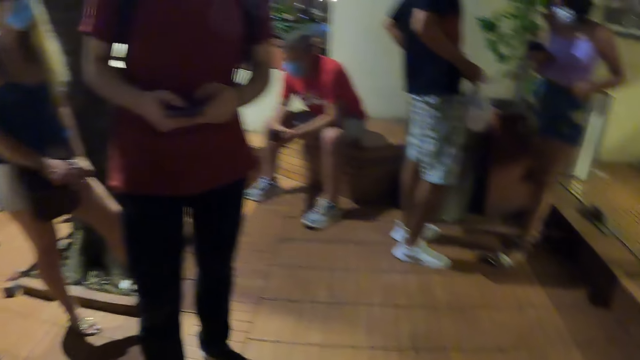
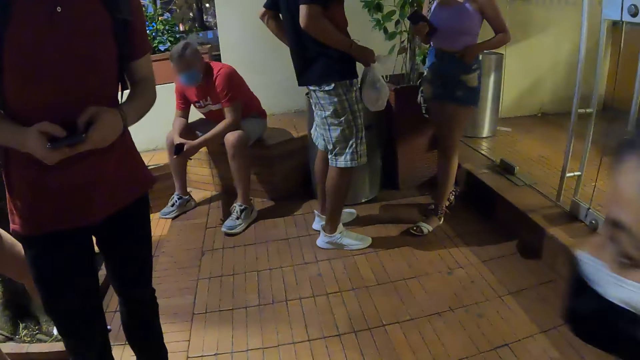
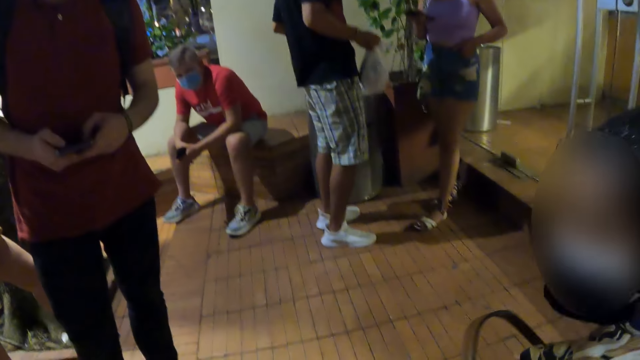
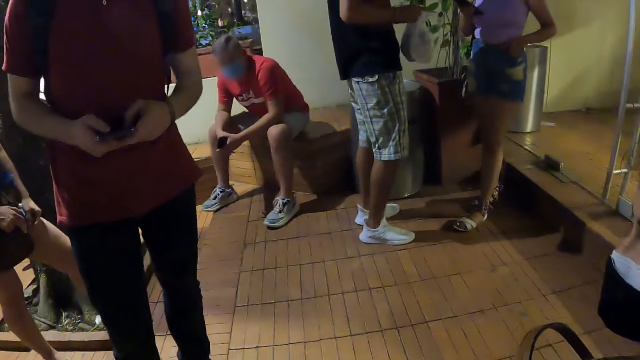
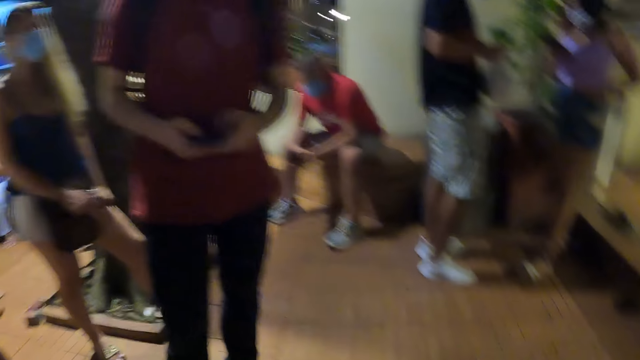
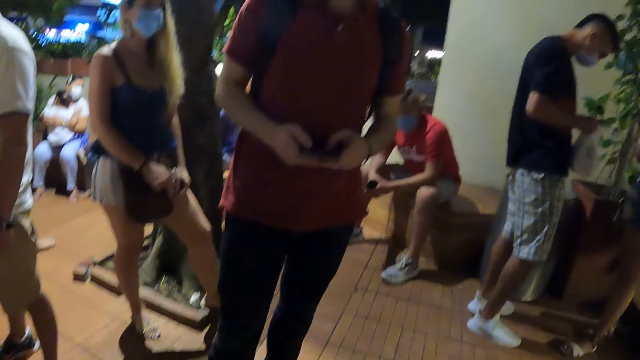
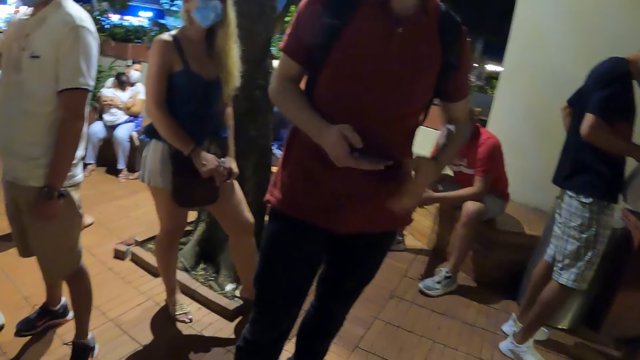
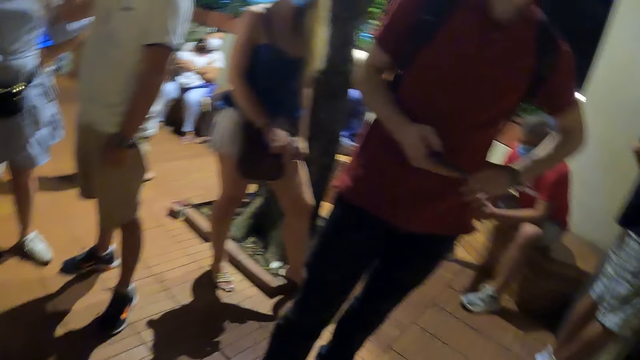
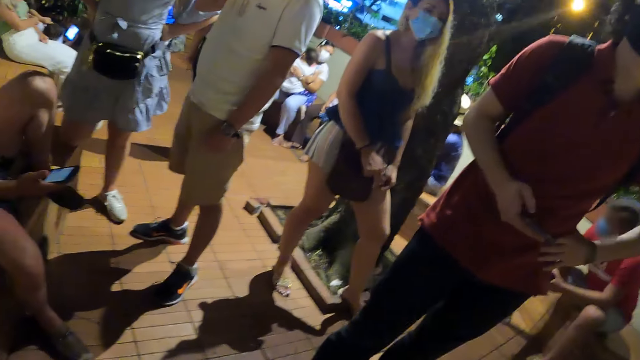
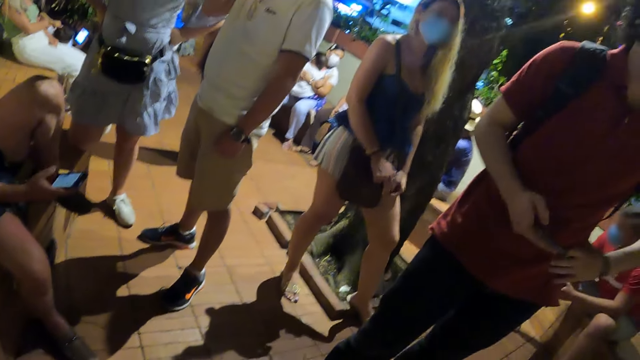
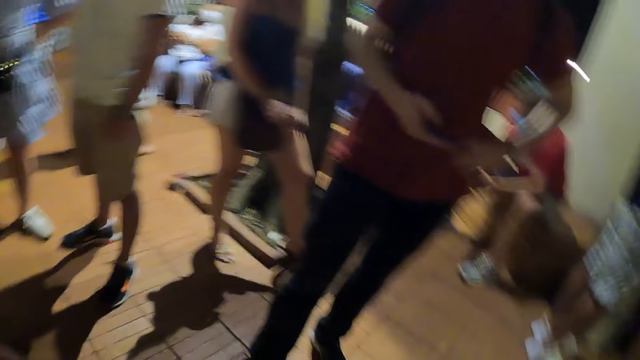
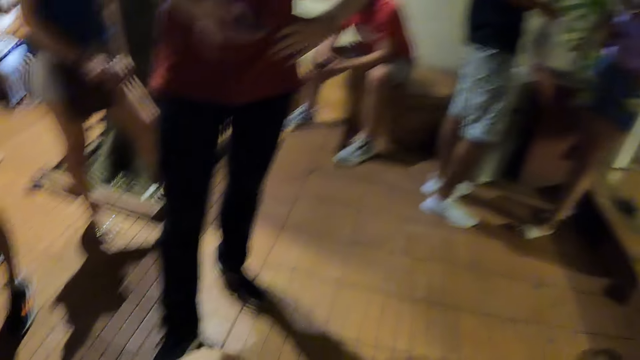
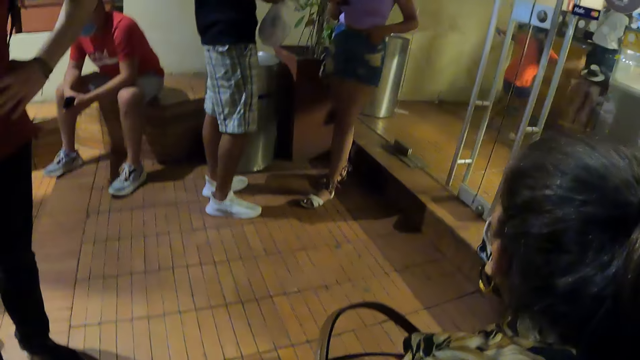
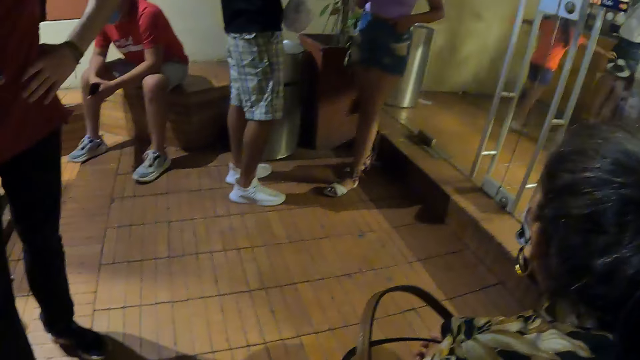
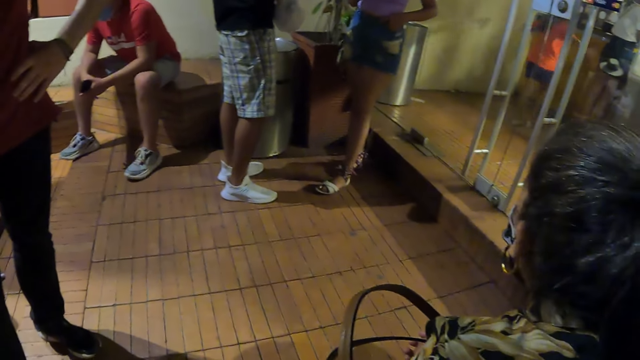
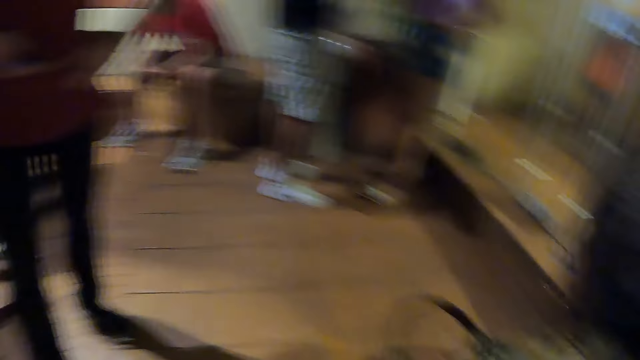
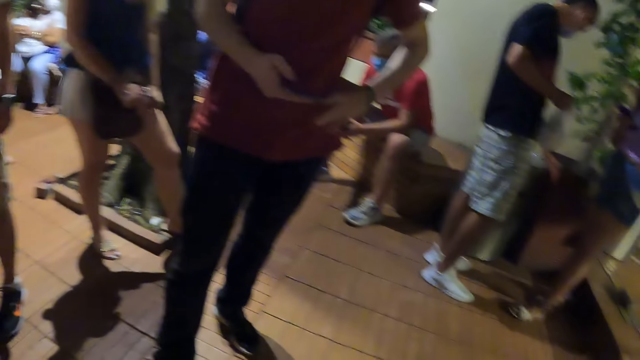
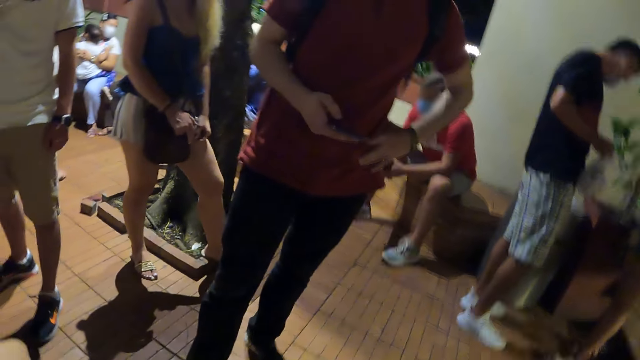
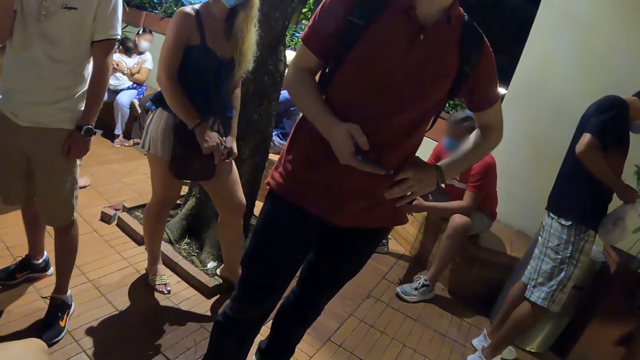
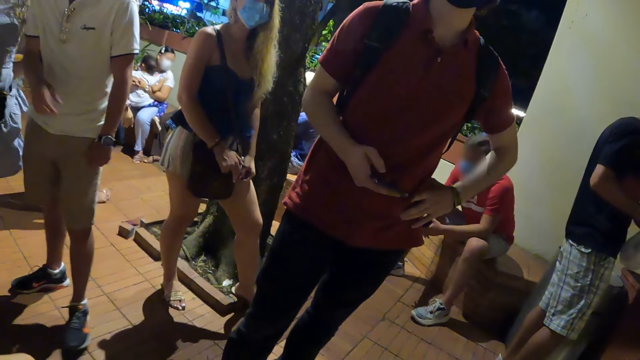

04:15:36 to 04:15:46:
The camera wearer looks at a man. The man puts his hand on his hip. The camera wearer looks around.

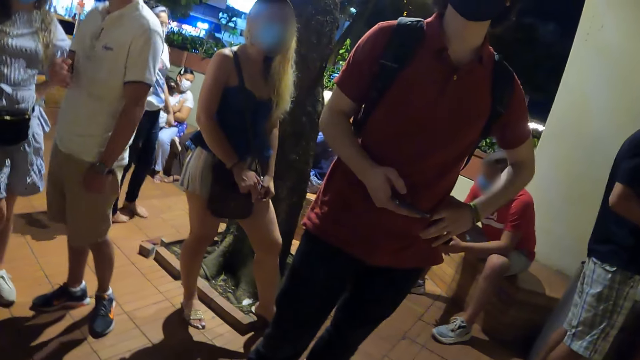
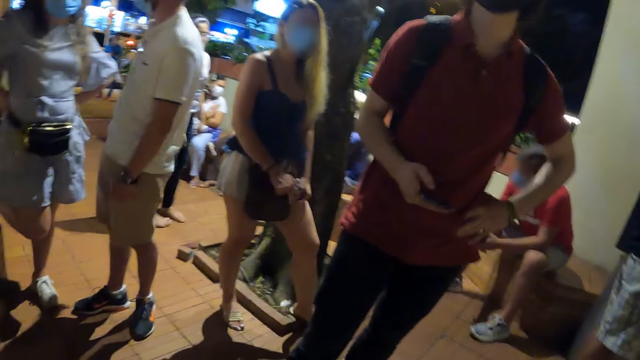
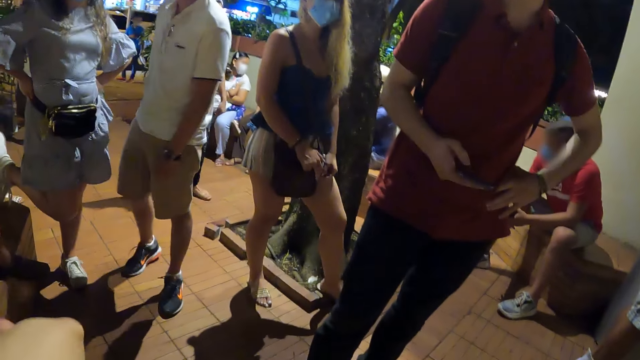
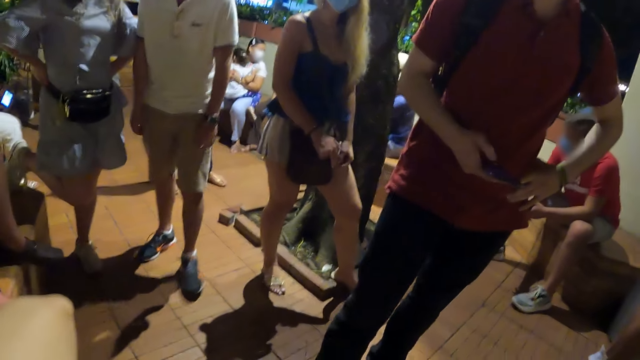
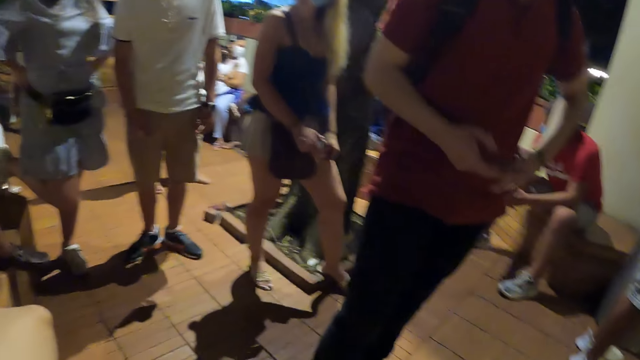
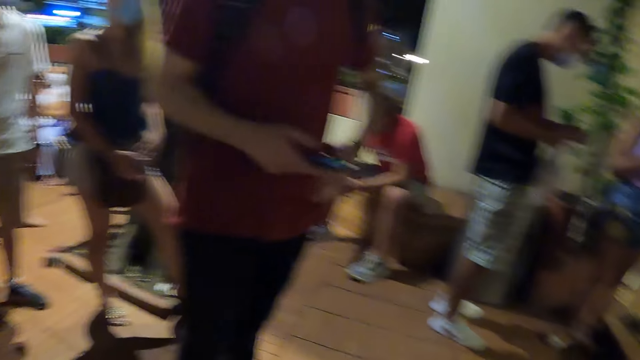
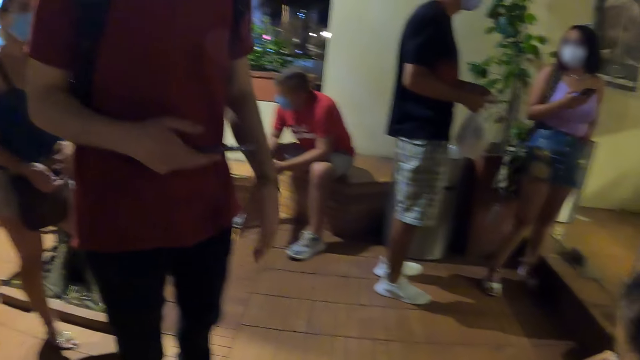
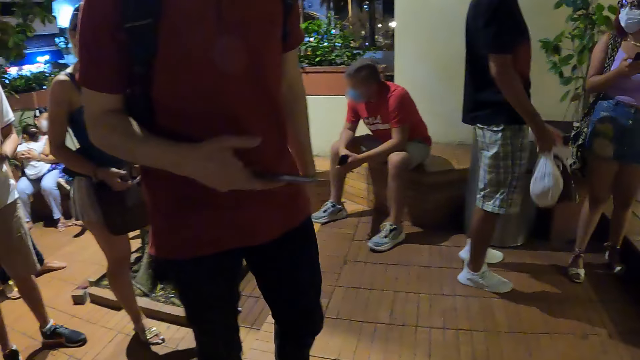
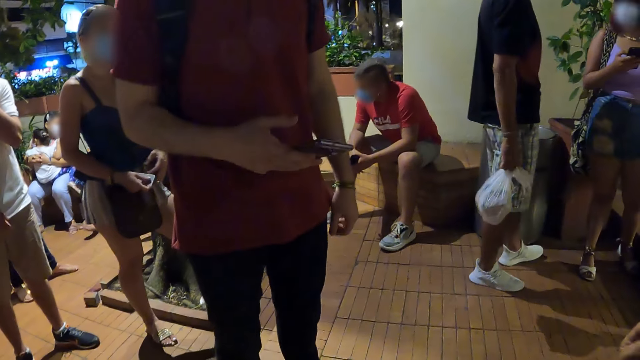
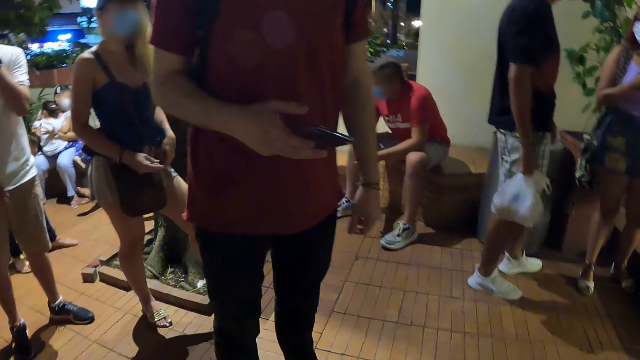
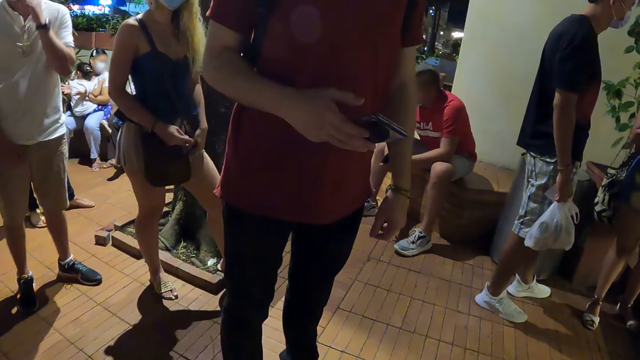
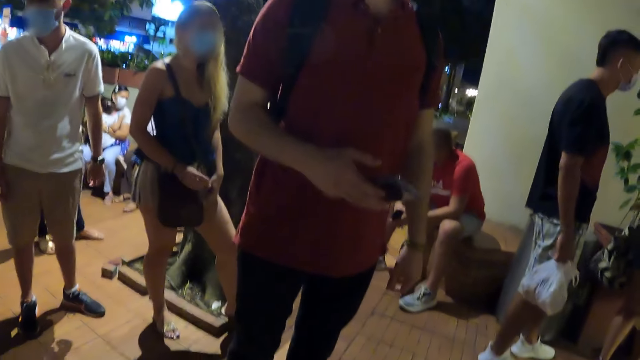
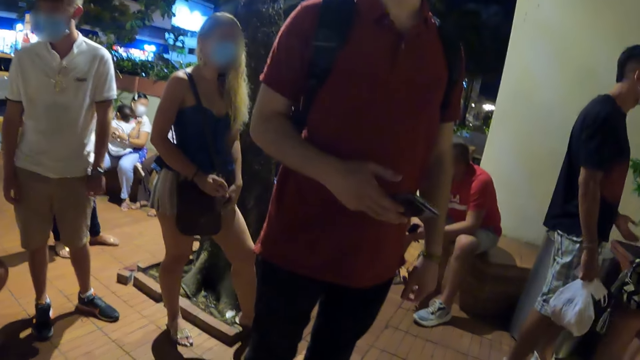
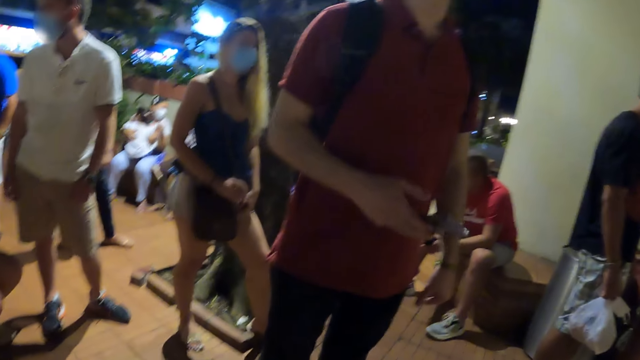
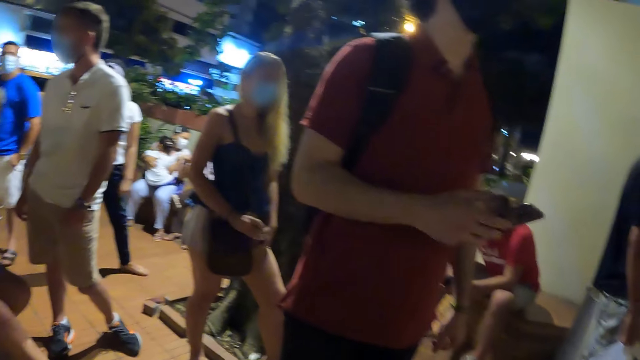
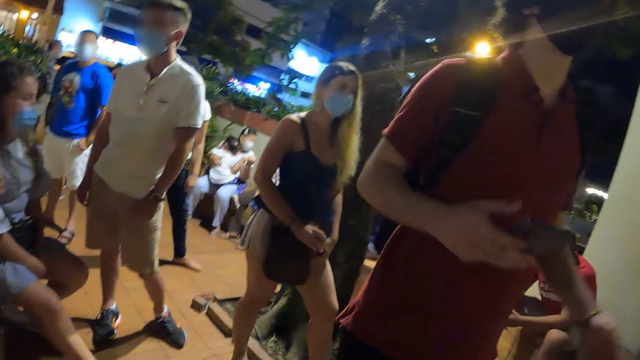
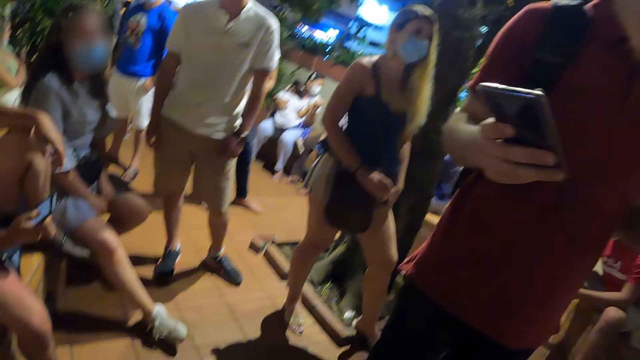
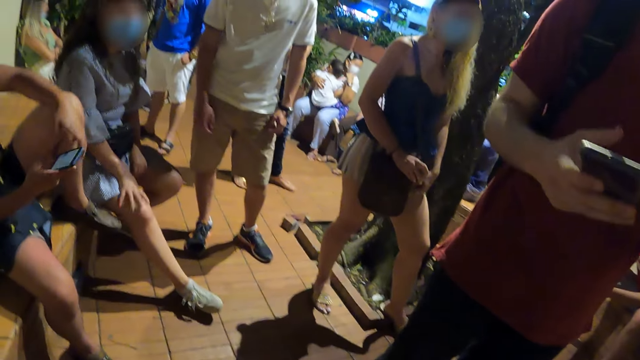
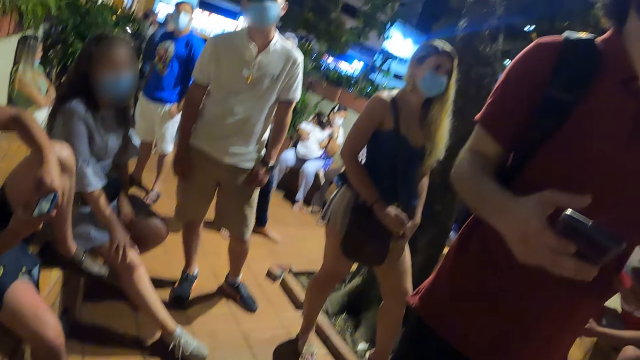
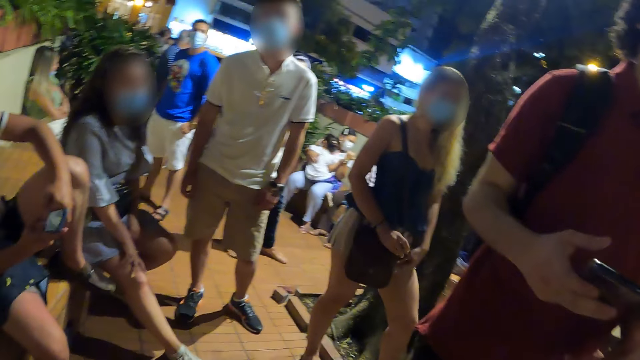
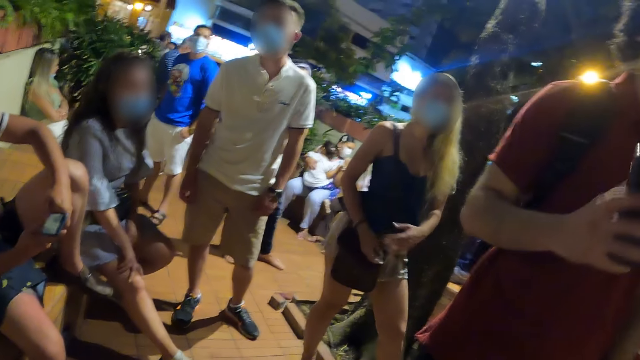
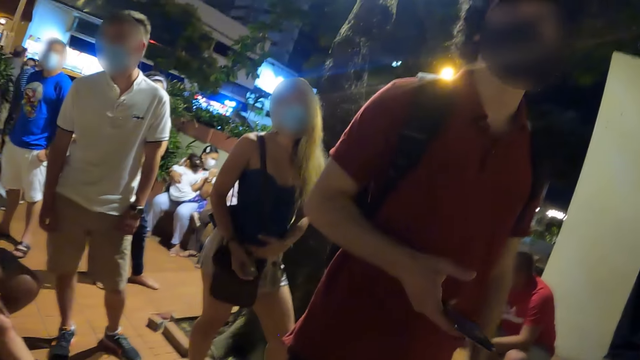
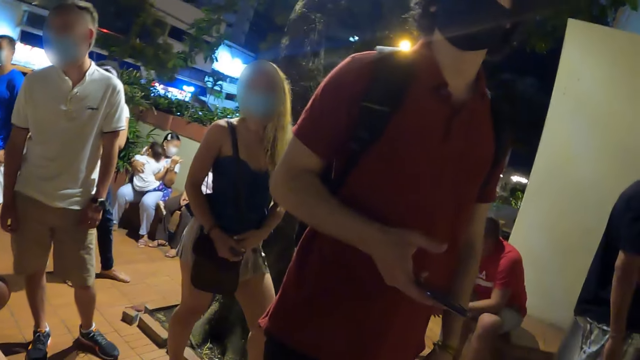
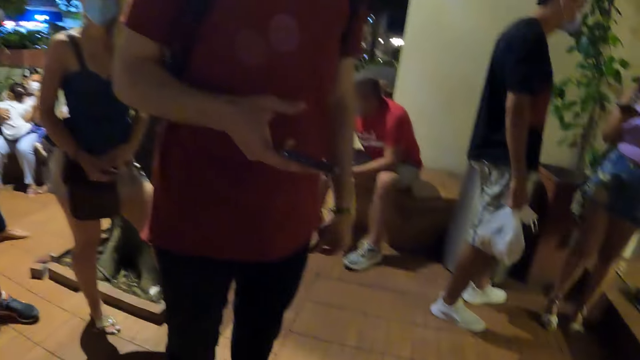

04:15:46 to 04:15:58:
A man moves his legs. The man stops. The man spreads his hands apart.
